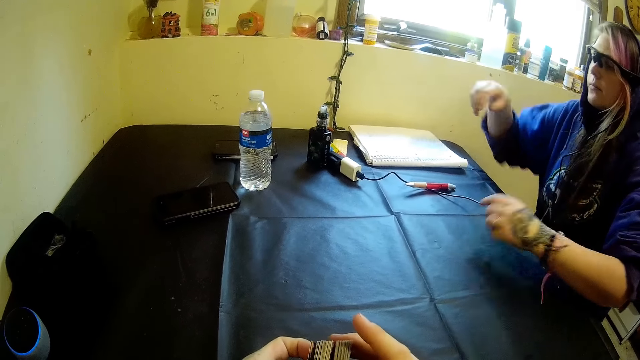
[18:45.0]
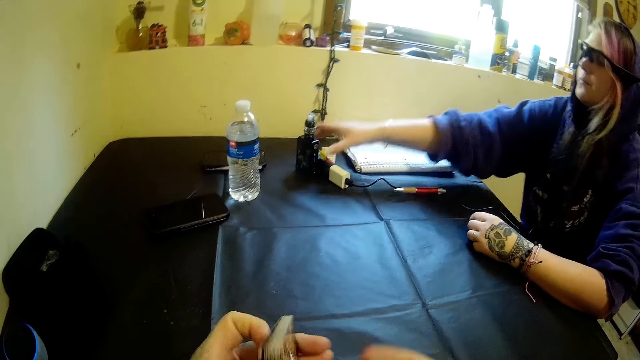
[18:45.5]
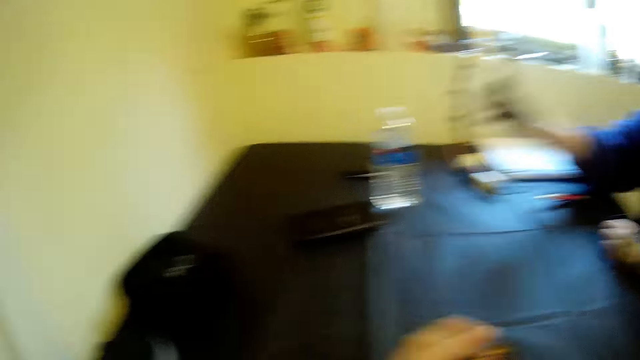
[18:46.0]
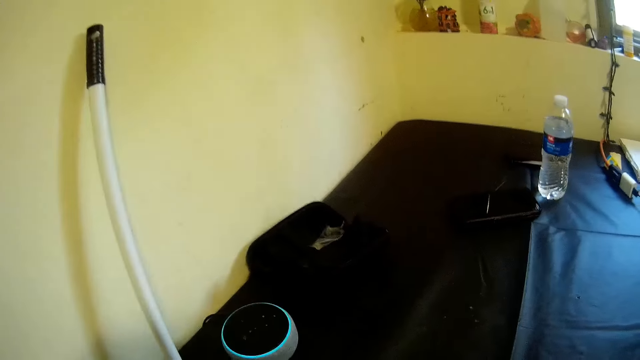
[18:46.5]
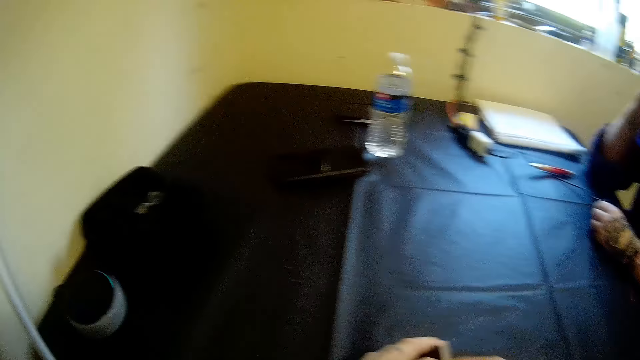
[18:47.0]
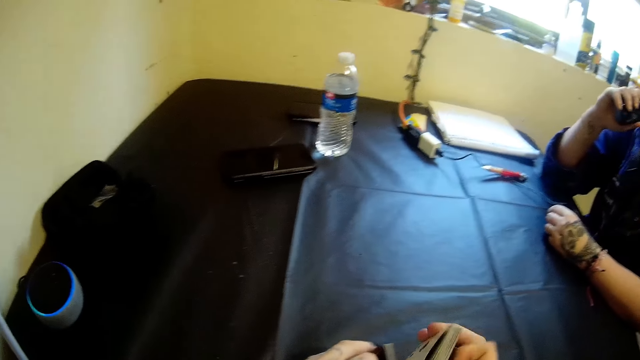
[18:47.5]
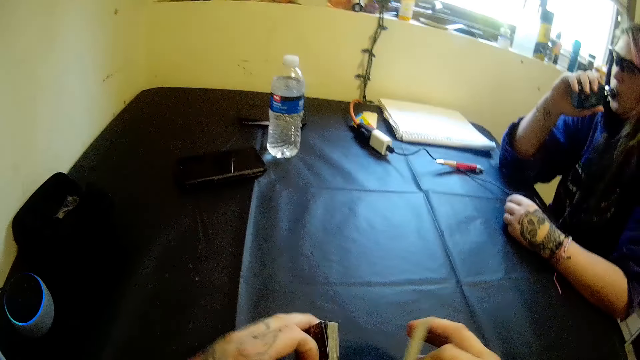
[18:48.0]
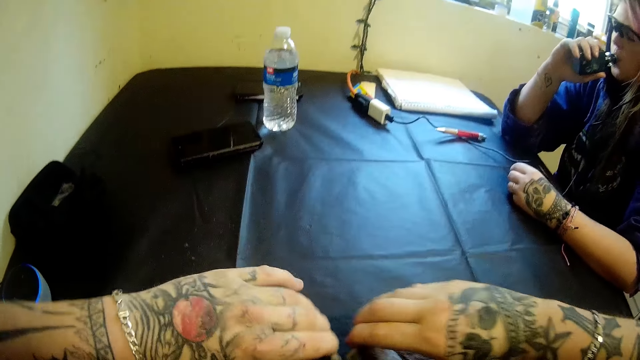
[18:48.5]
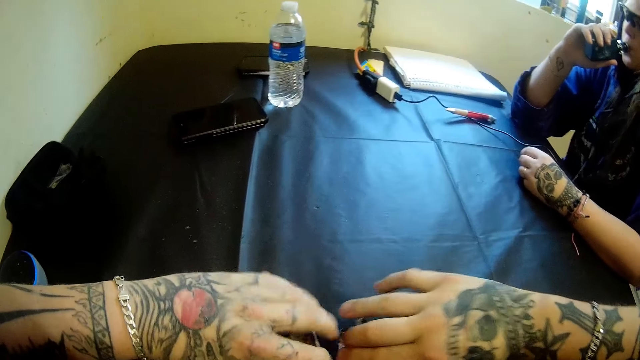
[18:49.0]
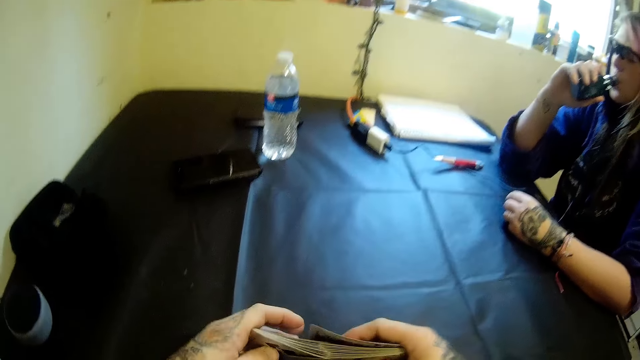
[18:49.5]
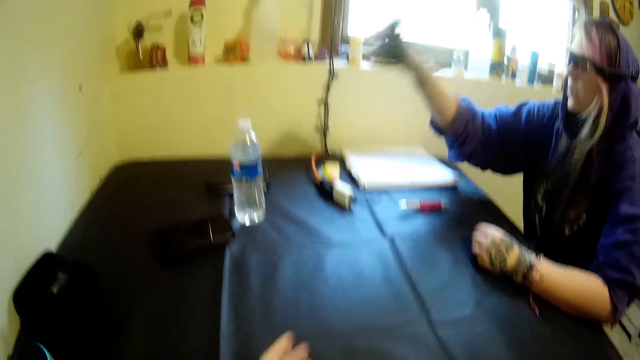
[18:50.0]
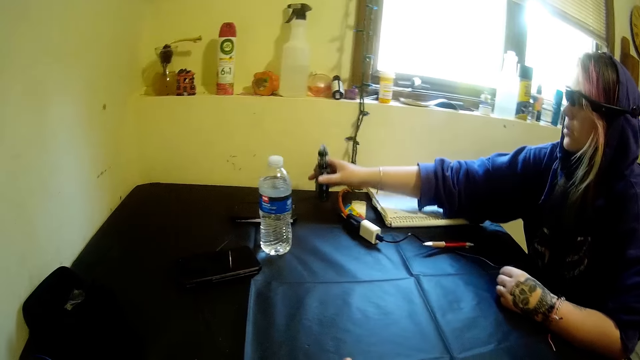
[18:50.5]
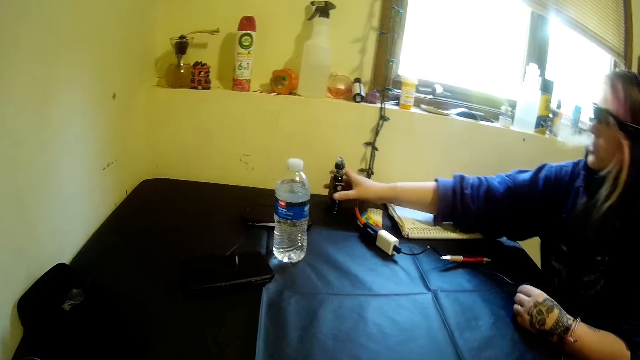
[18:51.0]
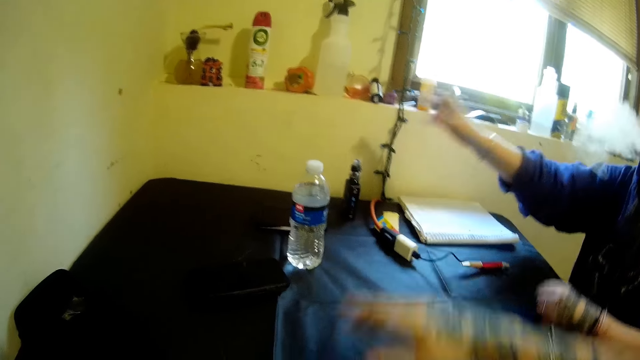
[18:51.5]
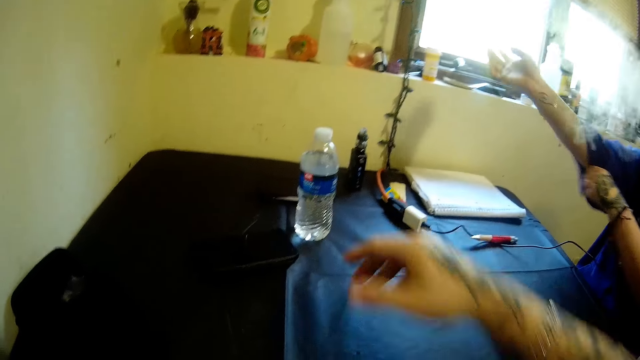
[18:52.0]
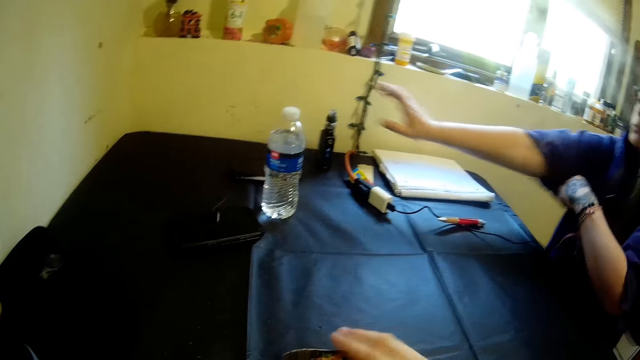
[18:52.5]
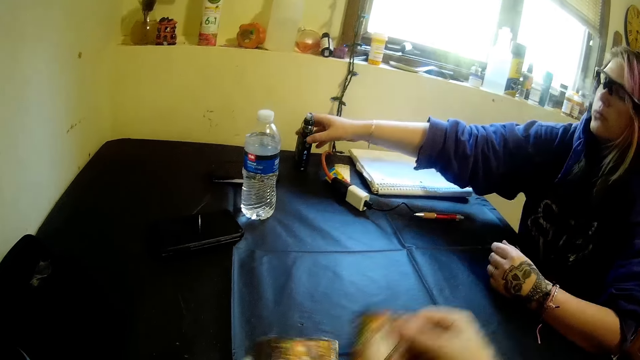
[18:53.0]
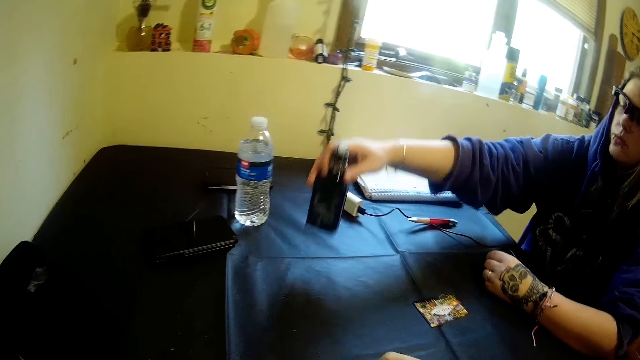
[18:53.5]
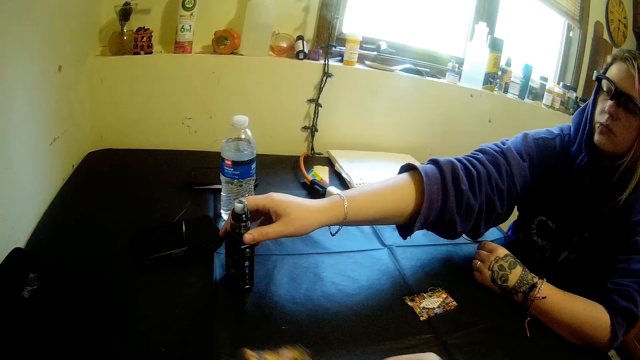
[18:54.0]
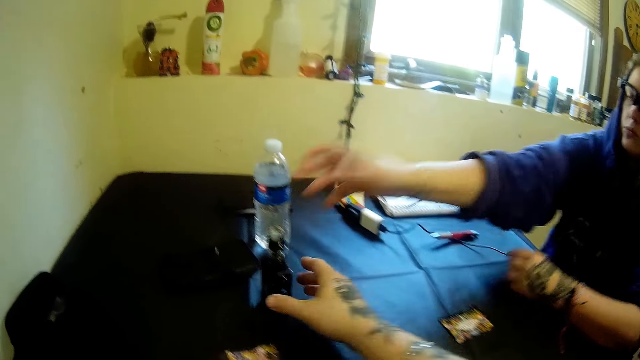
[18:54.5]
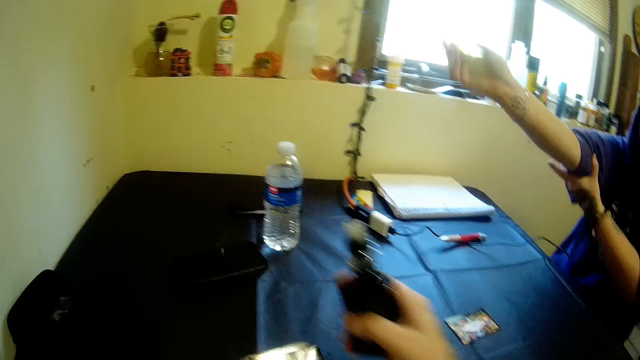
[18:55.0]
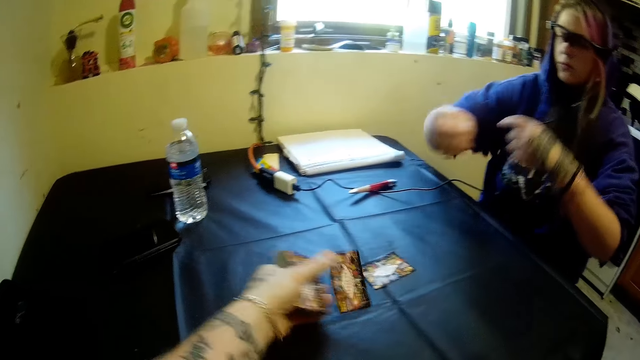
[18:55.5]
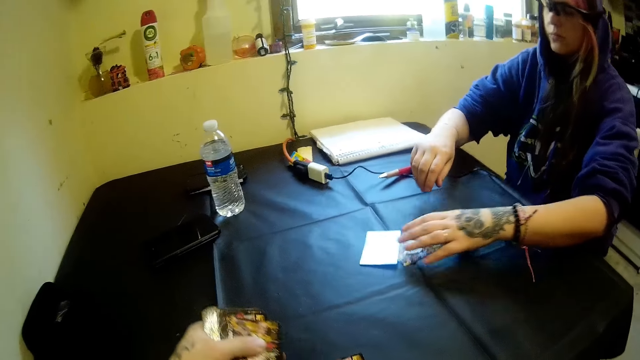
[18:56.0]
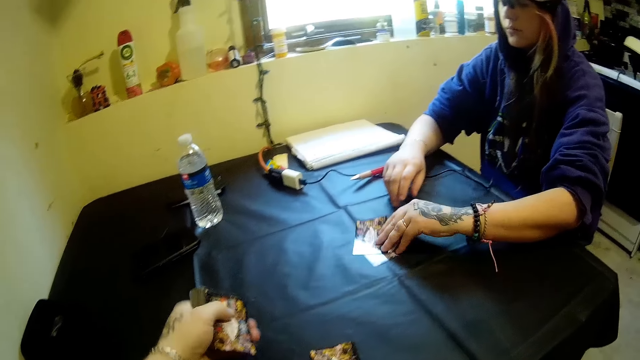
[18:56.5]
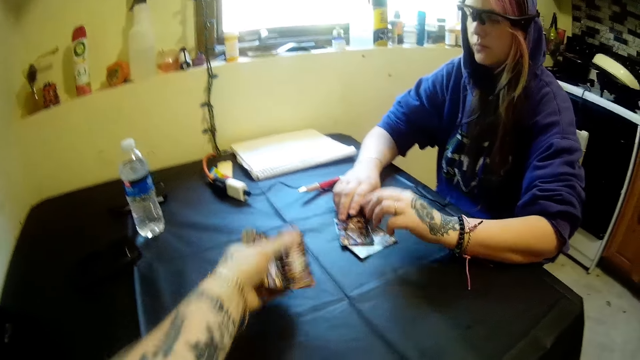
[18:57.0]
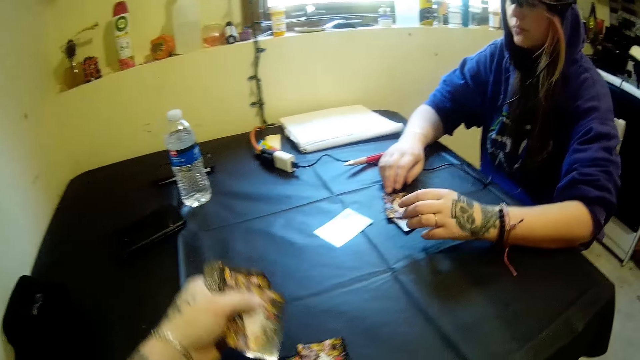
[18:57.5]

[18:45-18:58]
The woman picks the electric cigarette from the table with her right hand. The woman smokes the electric cigarette with her mouth. The camera wearer shuffles the cards. The woman drops the electric cigarette on the table with her right hand. The woman moves the electric cigarette on the table with her right hand. The camera wearer distributes cards. He picks the electric cigarette from the table with his right hand. The woman hands the camera wearer the electric cigarette. The camera wearer distributes the cards on the table with his left hand.

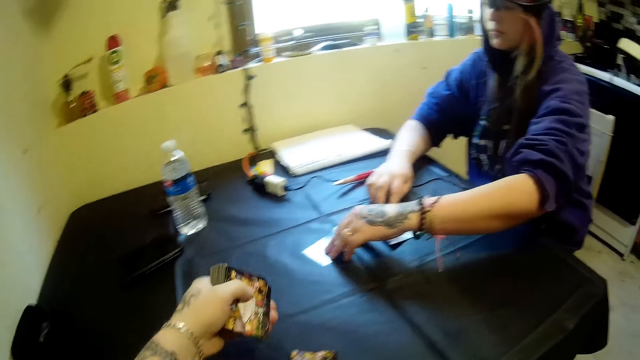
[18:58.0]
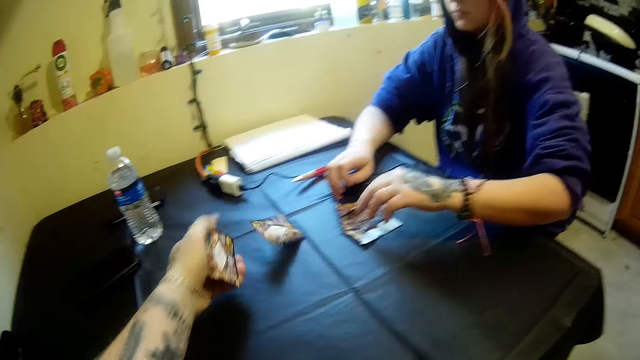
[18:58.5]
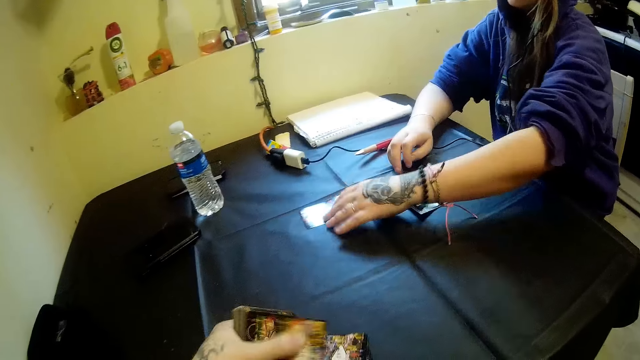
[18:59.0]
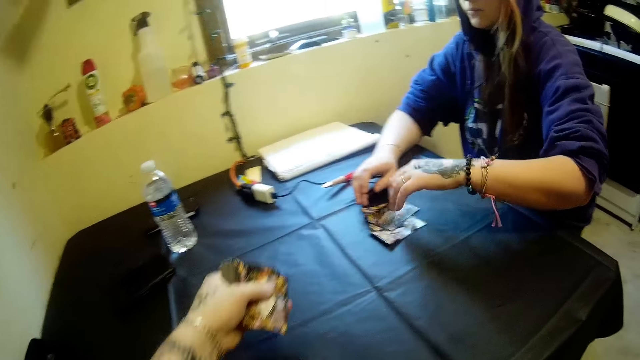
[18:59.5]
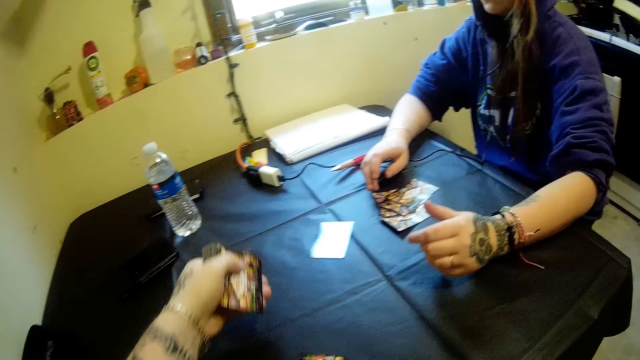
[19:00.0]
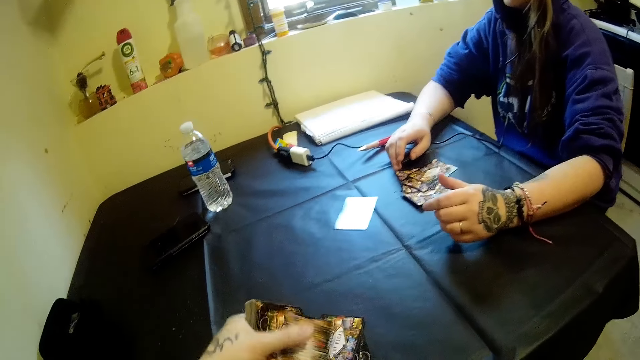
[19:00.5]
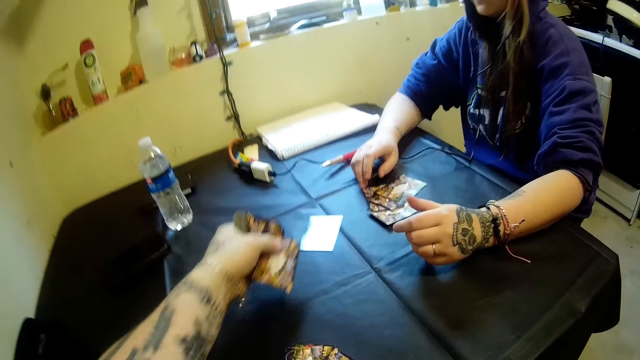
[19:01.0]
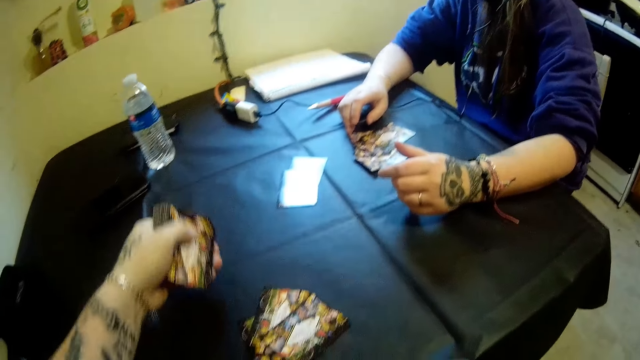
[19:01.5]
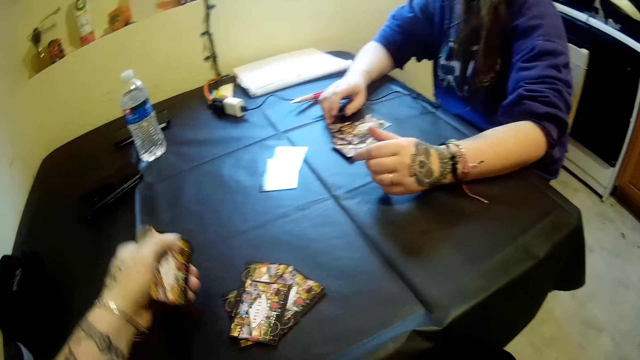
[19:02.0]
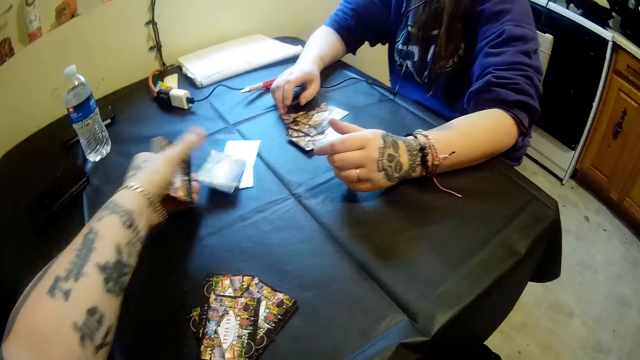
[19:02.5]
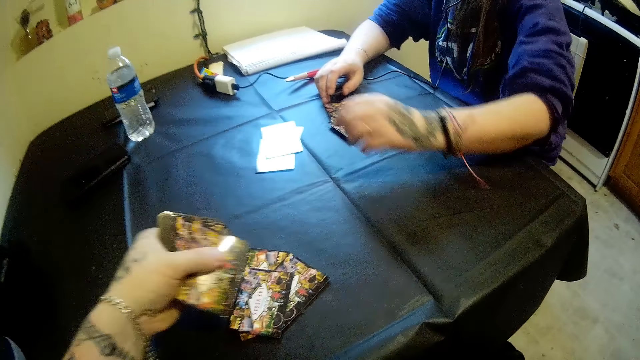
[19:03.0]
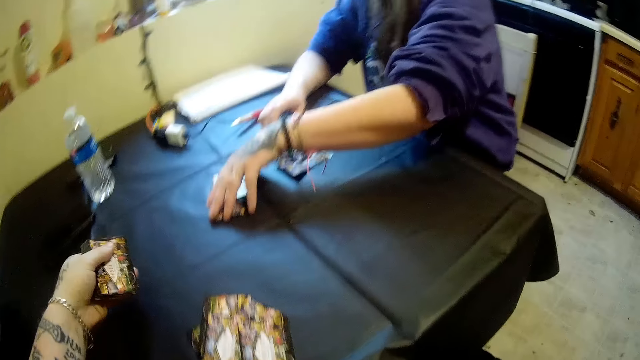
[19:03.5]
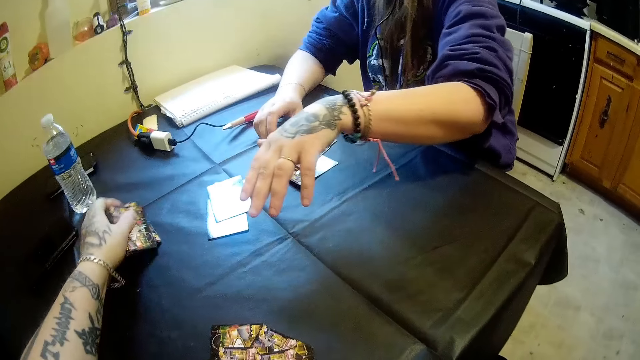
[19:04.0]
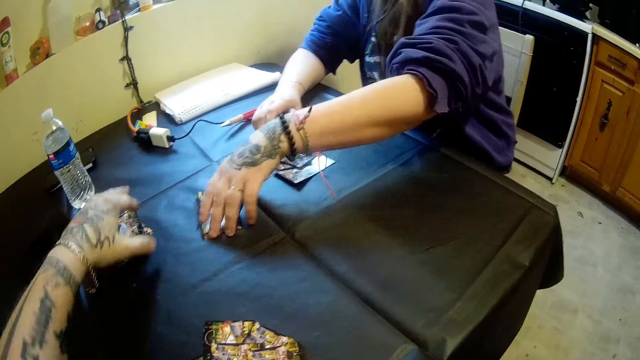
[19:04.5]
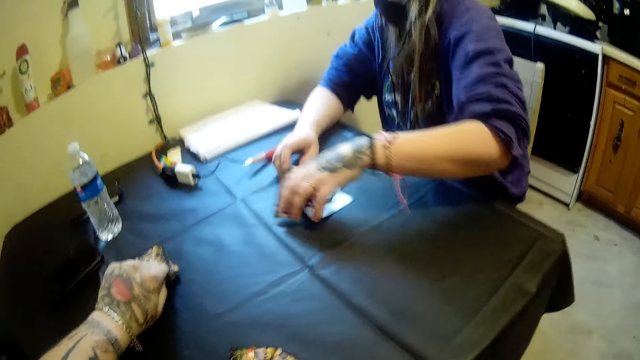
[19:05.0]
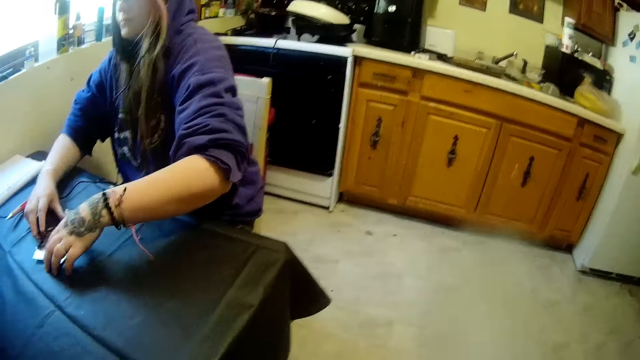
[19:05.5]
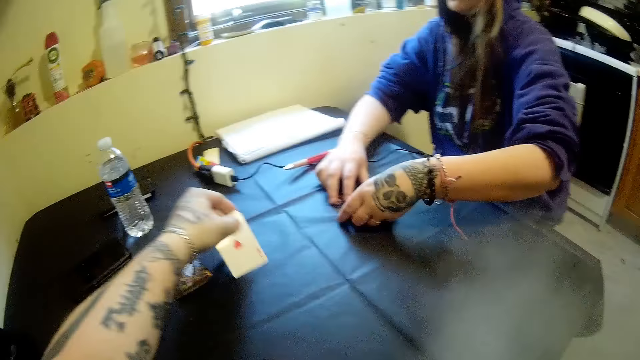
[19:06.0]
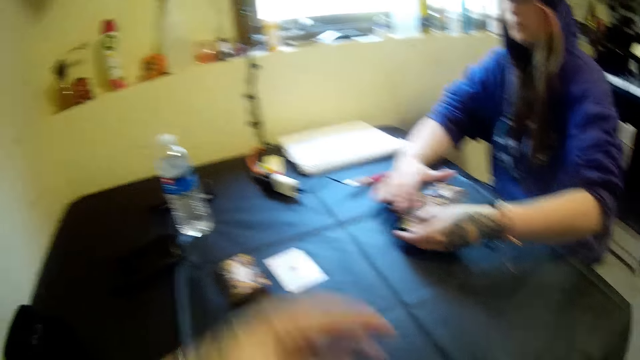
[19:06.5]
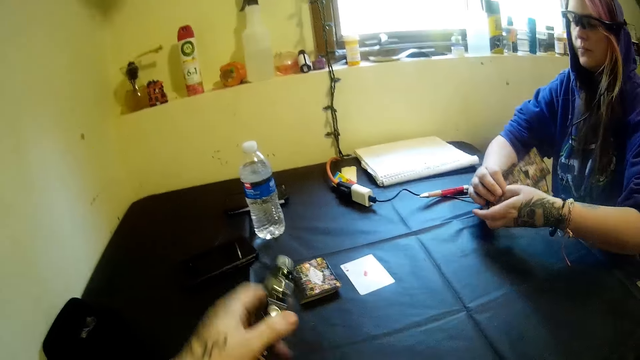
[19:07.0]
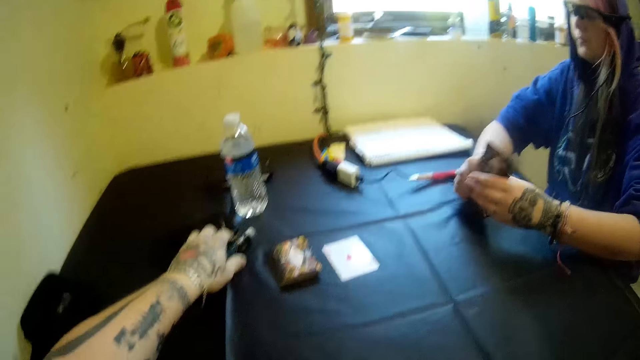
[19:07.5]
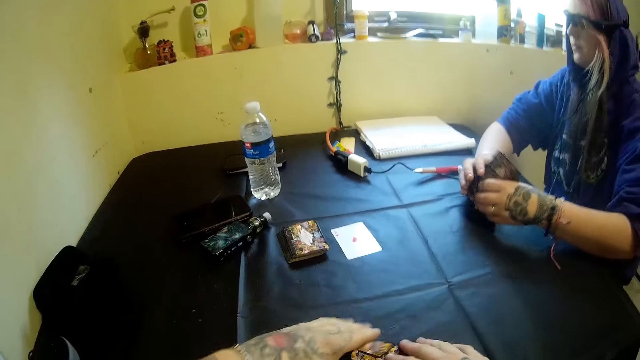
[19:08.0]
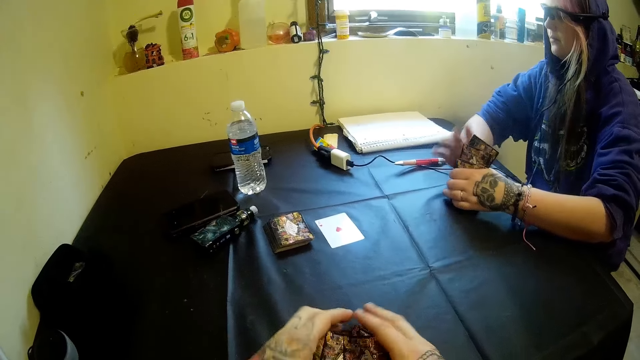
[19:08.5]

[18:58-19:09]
The woman picks a card on the table with her left hand. The camera wearer picks another card from the stack of cards on the table with his left hand. The woman picks cards from the table with her left hand. The camera wearer drops the electric cigarette on the table with his left hand. He picks cards from the table with his hands.
